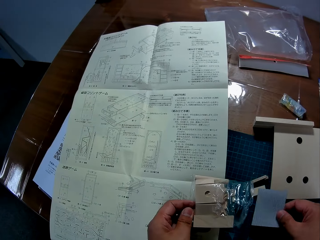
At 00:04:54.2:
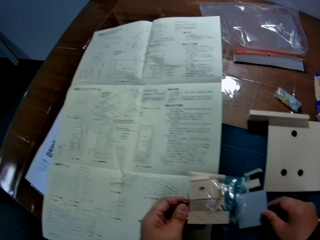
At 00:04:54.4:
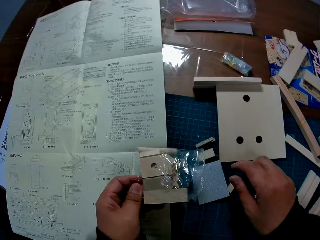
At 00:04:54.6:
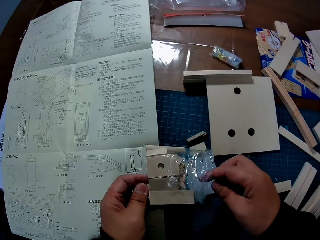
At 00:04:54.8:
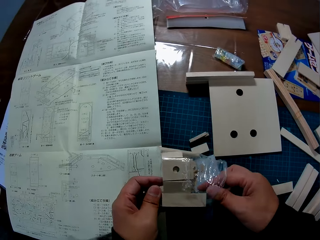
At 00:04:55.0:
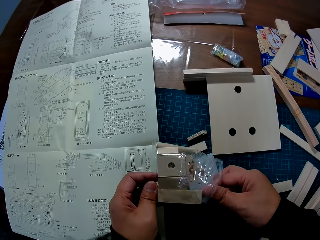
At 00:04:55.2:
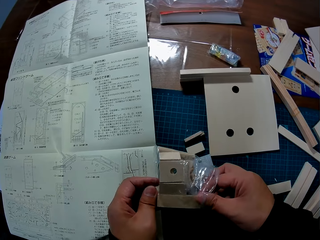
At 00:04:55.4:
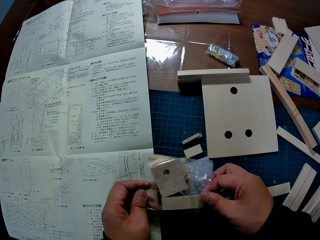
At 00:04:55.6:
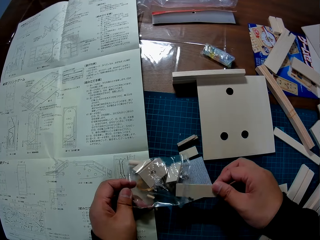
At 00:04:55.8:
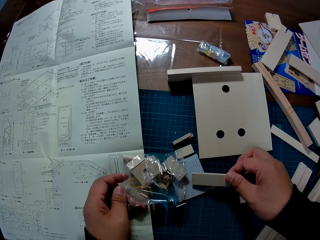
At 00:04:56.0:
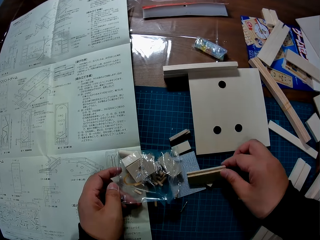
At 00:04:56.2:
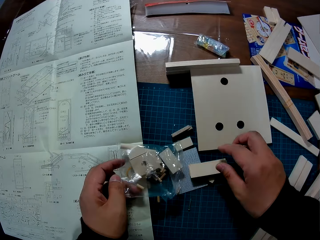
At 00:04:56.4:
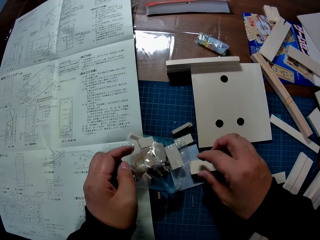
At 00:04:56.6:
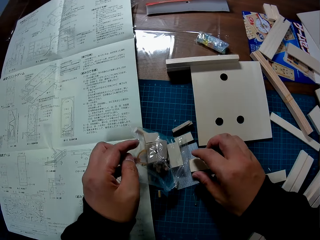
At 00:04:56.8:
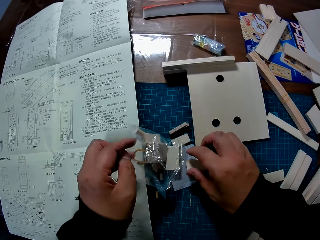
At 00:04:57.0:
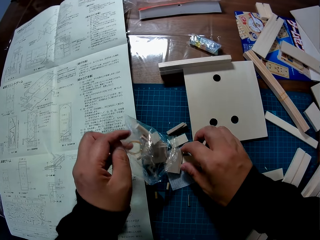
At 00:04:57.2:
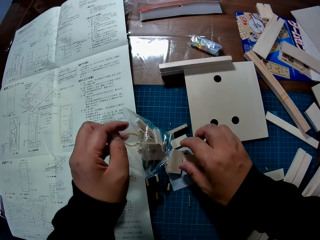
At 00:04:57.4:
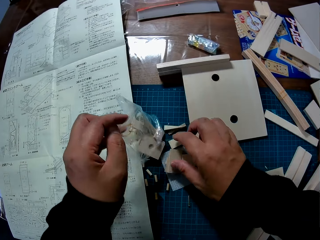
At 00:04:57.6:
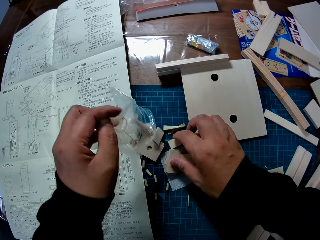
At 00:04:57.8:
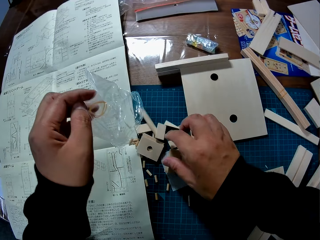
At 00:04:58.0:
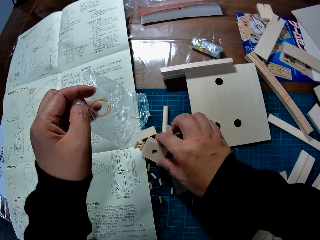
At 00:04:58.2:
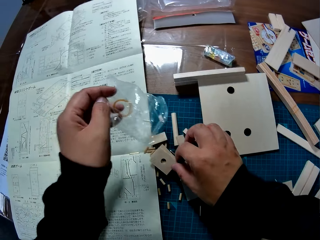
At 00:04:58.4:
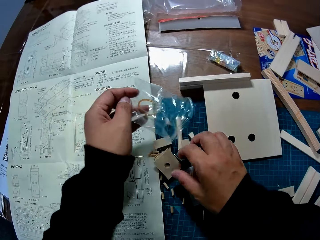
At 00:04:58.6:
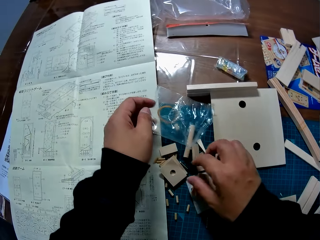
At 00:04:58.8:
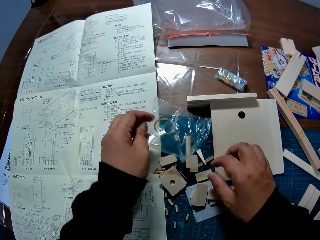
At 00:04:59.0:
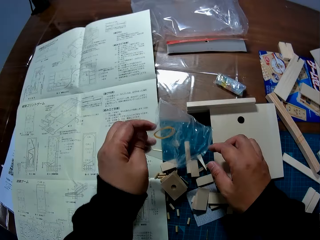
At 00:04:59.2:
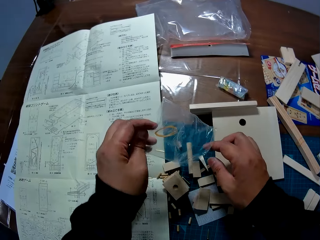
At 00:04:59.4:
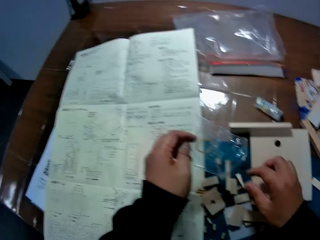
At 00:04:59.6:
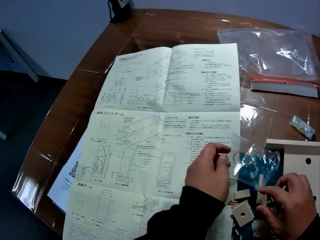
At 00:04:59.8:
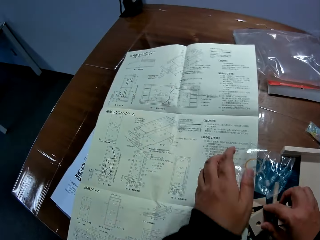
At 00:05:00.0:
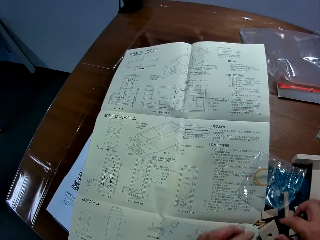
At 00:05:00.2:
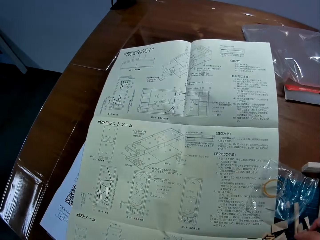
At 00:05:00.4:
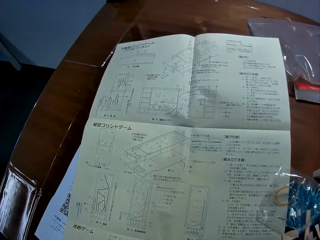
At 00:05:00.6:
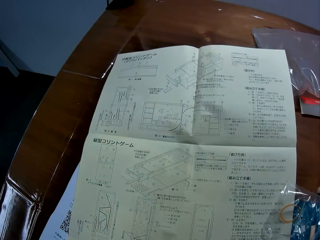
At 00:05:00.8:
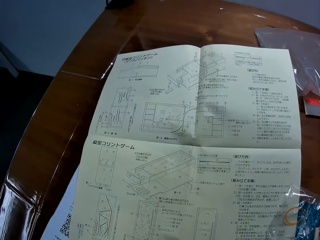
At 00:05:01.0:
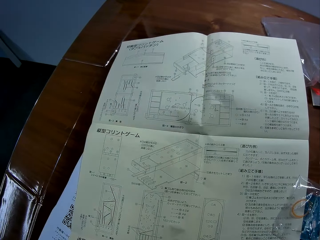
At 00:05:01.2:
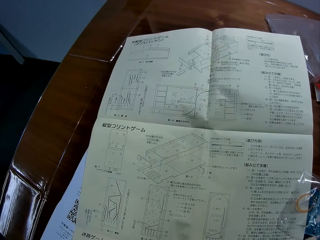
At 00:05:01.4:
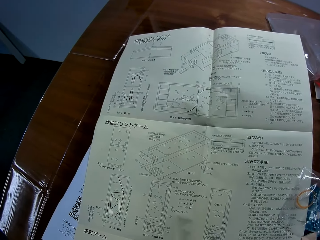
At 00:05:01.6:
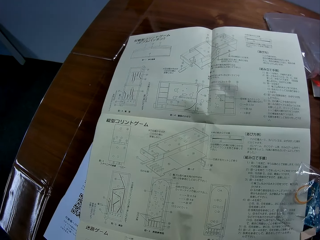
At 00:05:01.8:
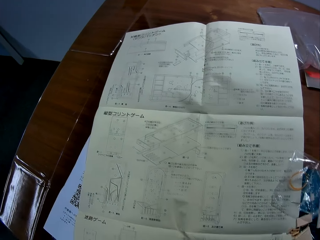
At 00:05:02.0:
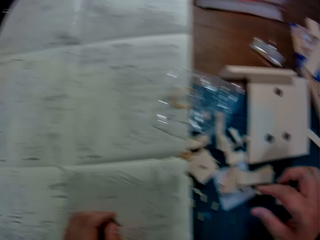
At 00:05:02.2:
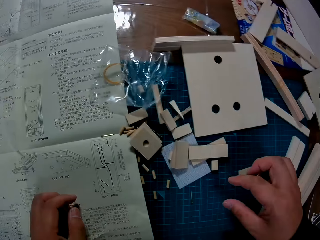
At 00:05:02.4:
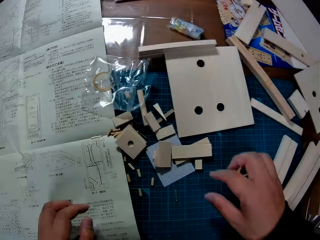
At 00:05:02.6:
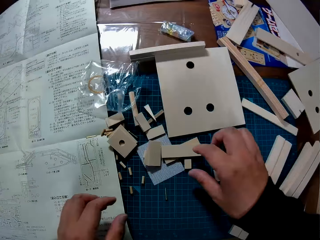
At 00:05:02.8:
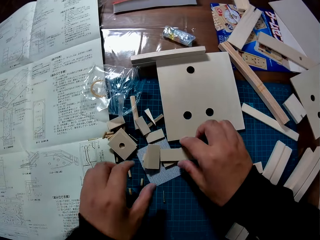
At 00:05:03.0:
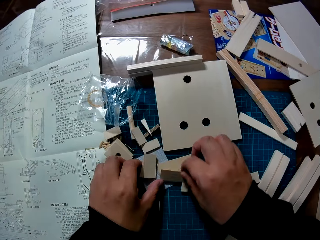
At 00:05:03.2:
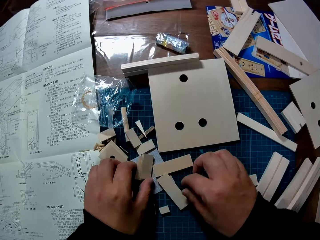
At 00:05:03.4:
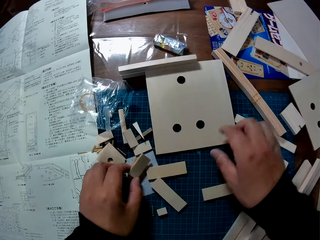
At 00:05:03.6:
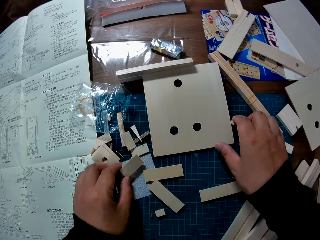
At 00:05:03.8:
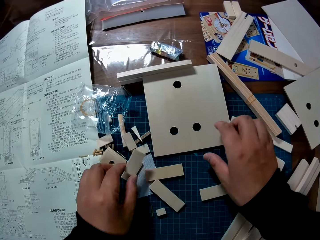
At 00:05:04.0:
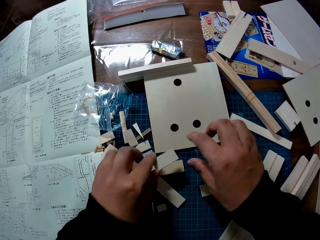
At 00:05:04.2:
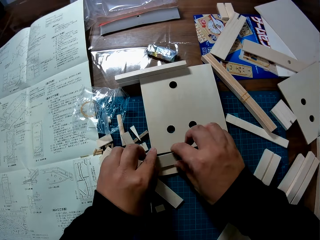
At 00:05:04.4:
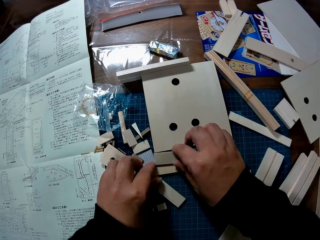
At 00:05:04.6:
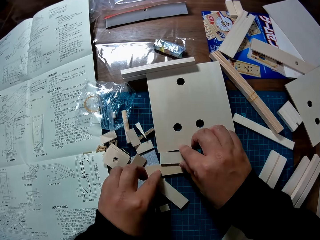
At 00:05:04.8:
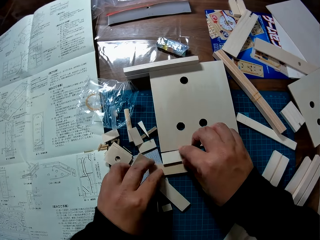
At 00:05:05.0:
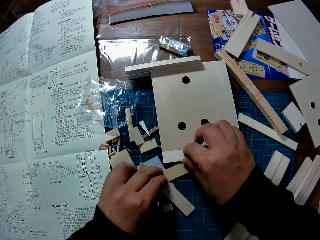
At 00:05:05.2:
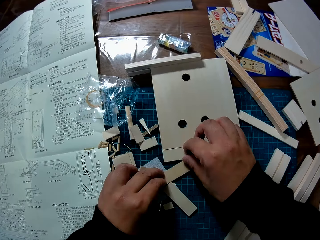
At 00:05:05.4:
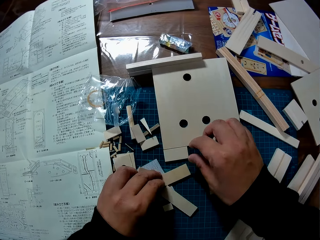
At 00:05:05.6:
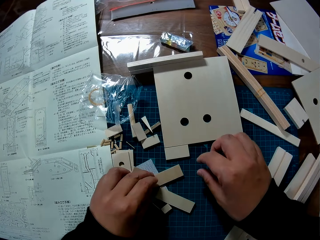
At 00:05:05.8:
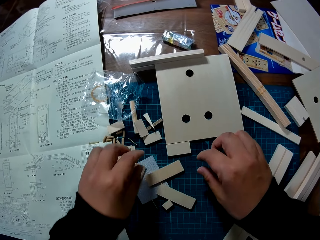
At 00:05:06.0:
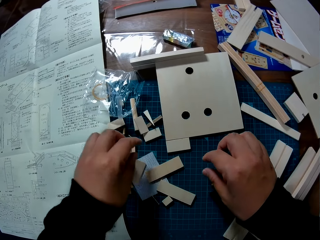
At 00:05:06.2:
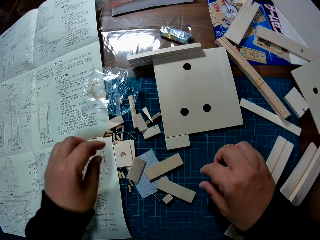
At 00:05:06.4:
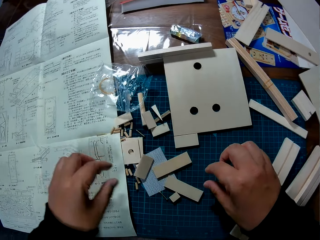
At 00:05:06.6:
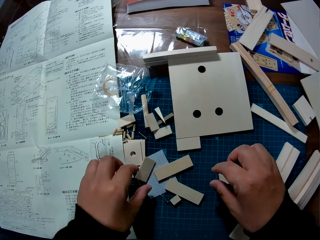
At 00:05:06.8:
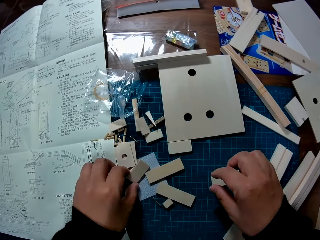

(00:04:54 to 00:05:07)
The camera wearer picks up a piece of paper from the clear vinyl cover. He places the piece of paper on a cutting mat. He takes some pieces of wood from the pack with his right hand. He drops the pieces of wood on the table. He pours out the pieces of wood from the nylon in his left hand. He drops the wood pieces and wood pins on the cutting mat. He drops the nylon on the table. He stares at the blueprint on the table. He turns to the right. He arranges some pieces of wood on the table under a wooden slab. He picks up a wood piece from the cutting mat and places the wood piece on the cutting mat.

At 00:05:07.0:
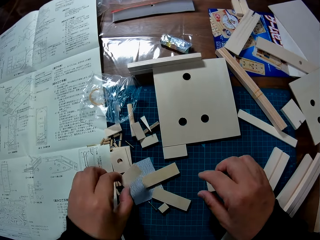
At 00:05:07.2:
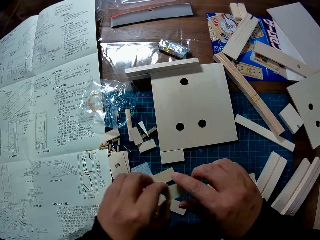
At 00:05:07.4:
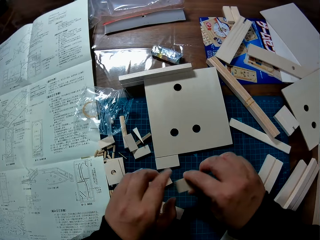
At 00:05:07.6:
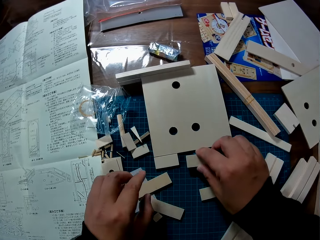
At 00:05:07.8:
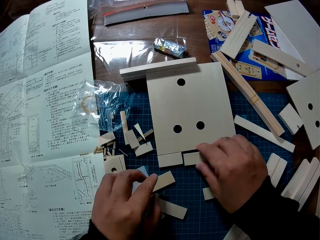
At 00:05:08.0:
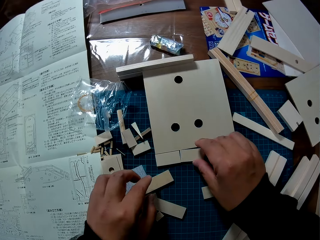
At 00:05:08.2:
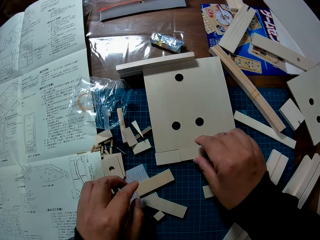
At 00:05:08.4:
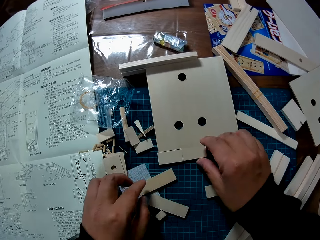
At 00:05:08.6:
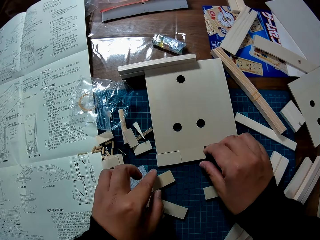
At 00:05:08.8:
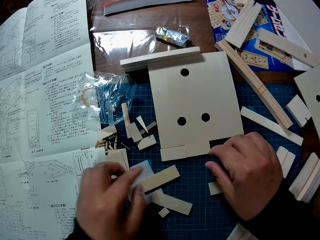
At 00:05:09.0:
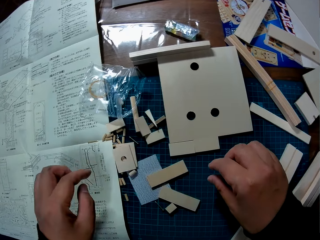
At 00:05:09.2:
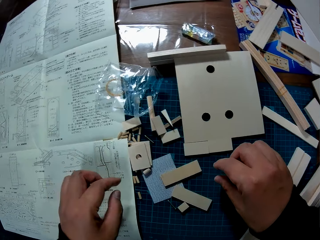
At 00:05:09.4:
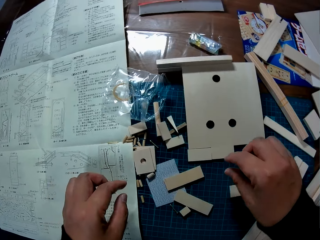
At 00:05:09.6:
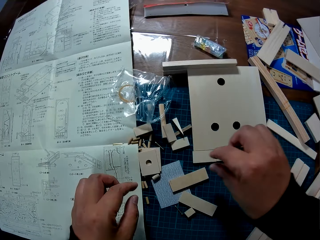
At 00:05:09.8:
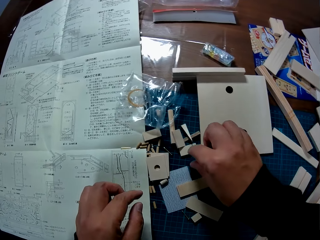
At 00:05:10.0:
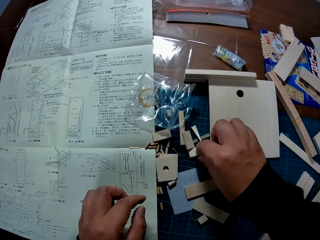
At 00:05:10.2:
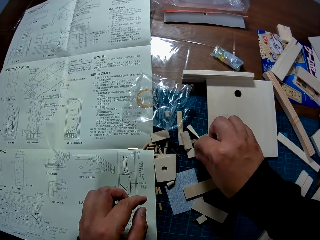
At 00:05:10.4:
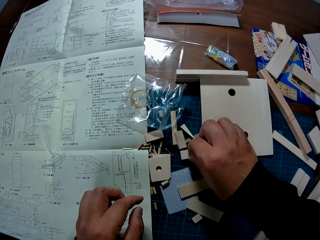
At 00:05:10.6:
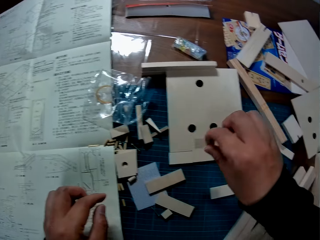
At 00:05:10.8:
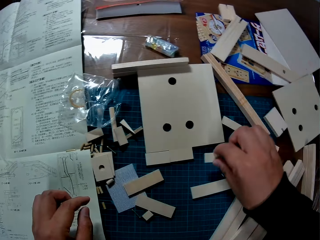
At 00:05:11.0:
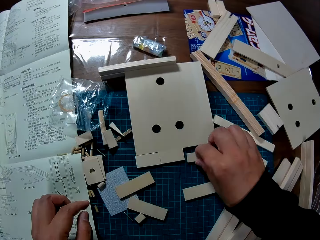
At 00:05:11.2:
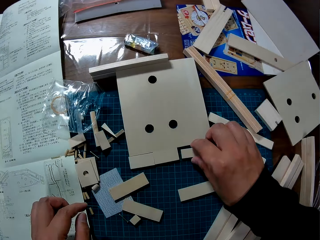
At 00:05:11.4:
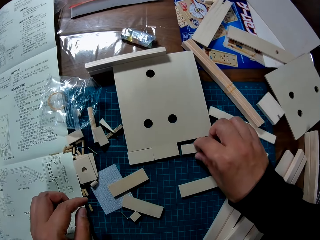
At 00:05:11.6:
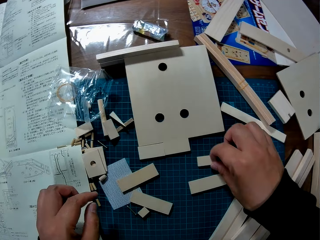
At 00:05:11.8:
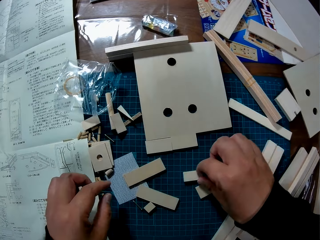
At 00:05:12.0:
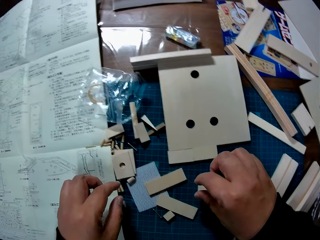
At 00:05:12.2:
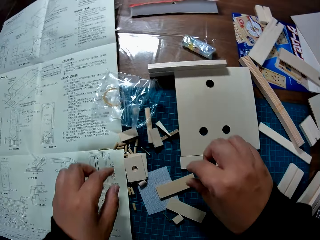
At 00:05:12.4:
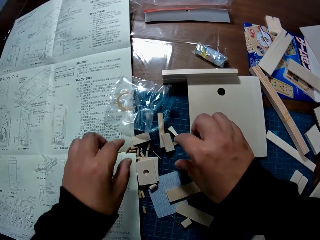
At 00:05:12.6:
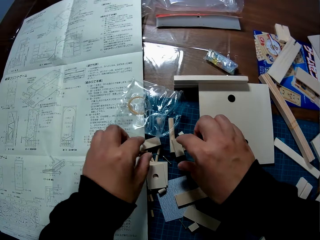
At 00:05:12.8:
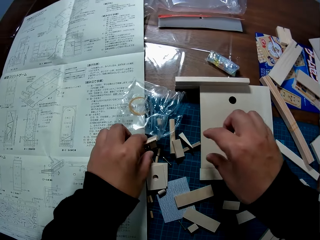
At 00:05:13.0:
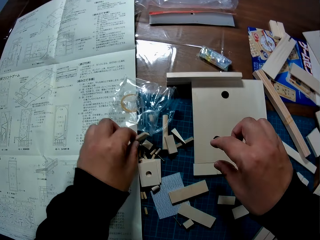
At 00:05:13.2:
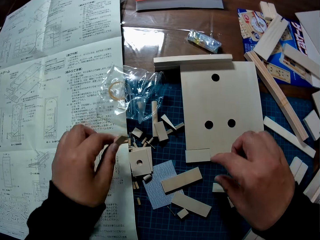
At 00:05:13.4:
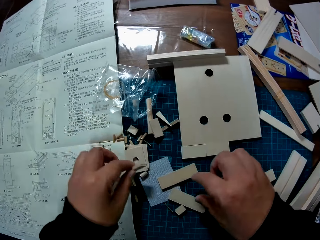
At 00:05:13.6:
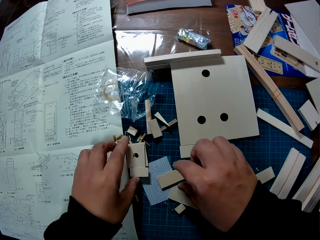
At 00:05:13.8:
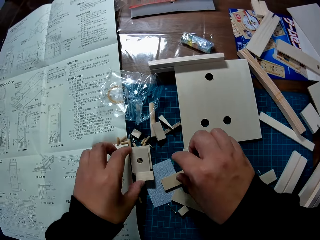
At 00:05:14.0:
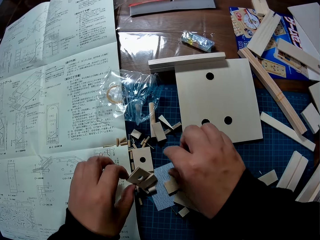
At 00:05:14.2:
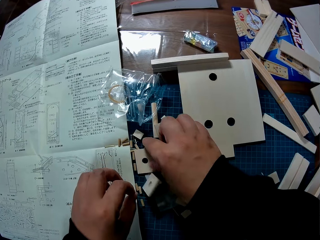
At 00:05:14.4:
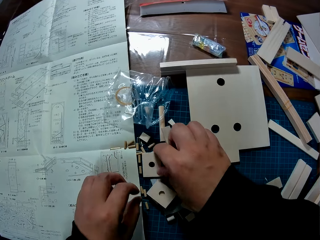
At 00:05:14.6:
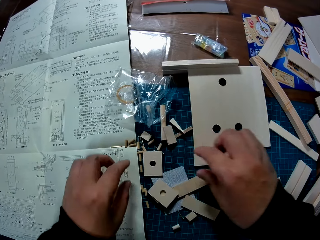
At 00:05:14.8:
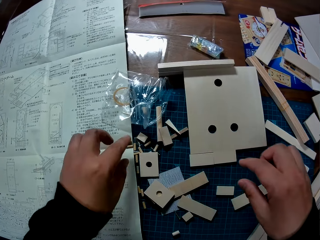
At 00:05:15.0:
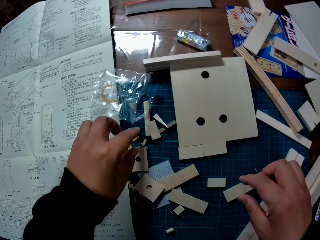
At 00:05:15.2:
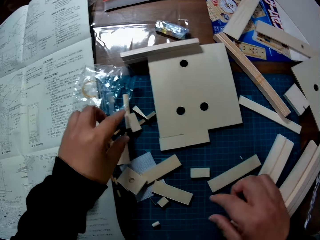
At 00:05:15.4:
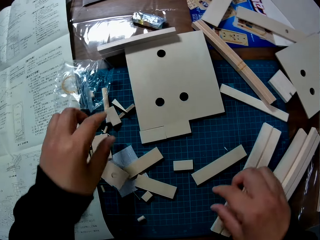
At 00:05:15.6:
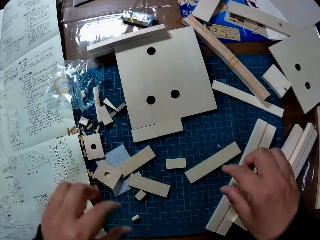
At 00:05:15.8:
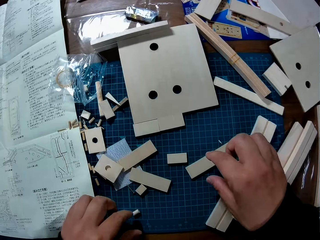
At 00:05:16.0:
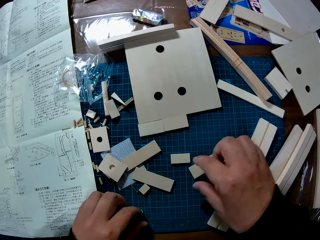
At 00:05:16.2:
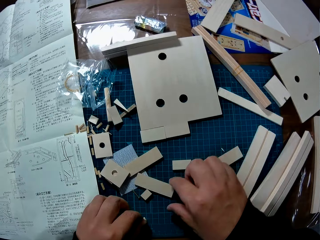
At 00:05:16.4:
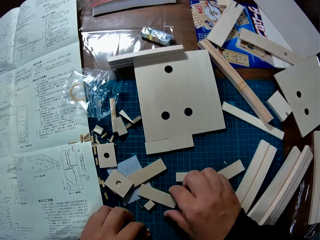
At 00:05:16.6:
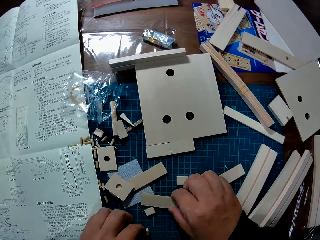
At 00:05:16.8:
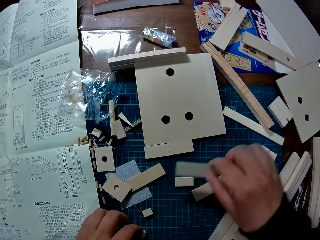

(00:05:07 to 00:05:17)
The camera wearer picks up a wood piece from the cutting mat and places the wood piece on the cutting mat. They pick up a wood piece from the cutting mat and place the wood piece on the cutting mat. They move the wood piece on the cutting mat. They pick up a wood piece from the cutting mat and place the wood piece on a piece of paper. They shuffle through the pieces of wood on the table.
